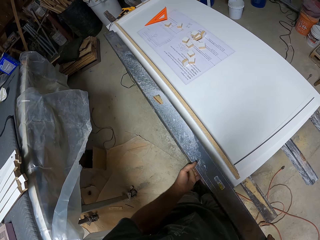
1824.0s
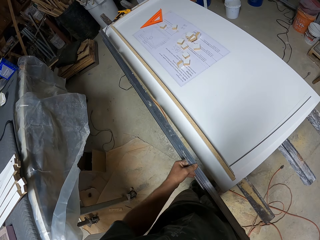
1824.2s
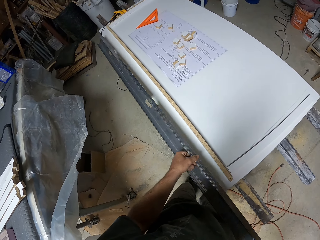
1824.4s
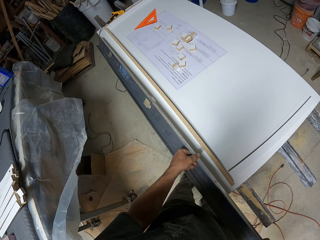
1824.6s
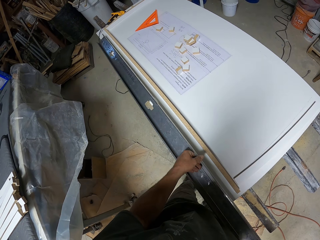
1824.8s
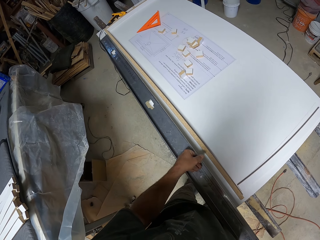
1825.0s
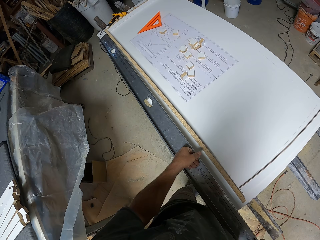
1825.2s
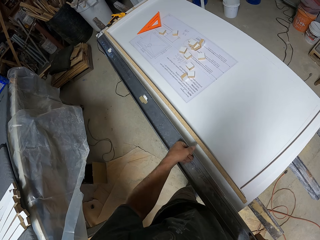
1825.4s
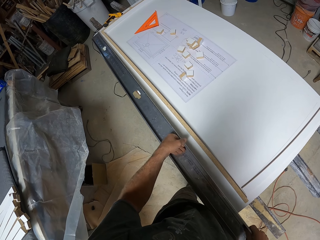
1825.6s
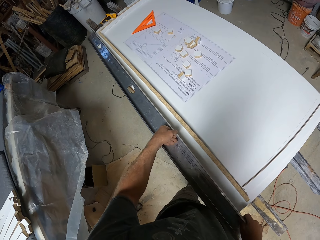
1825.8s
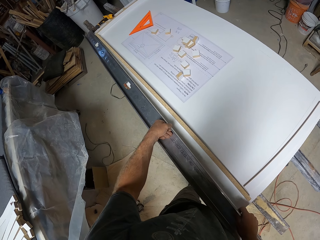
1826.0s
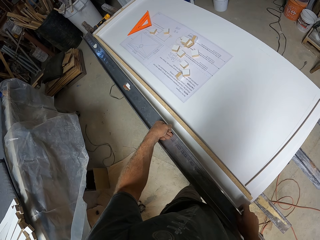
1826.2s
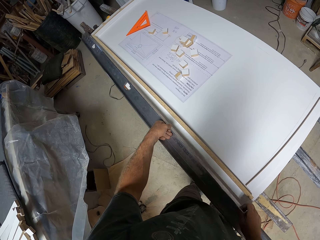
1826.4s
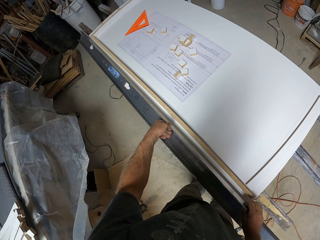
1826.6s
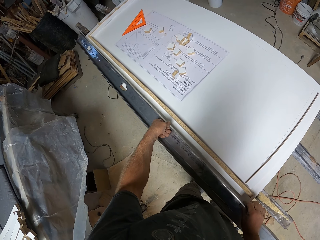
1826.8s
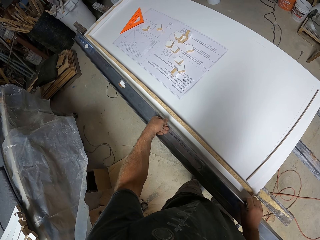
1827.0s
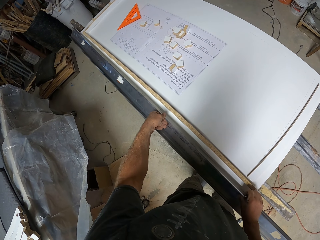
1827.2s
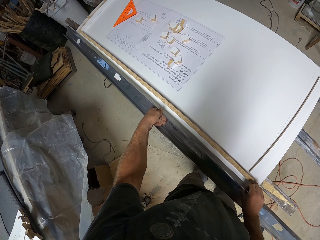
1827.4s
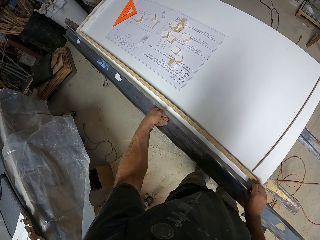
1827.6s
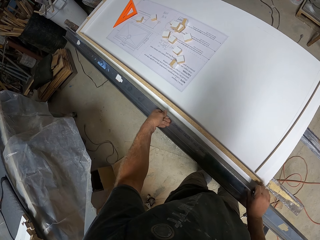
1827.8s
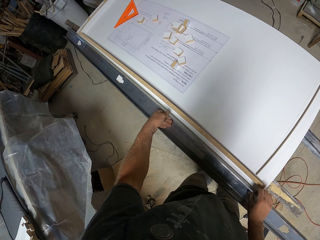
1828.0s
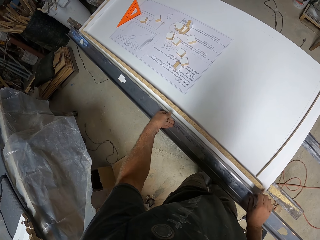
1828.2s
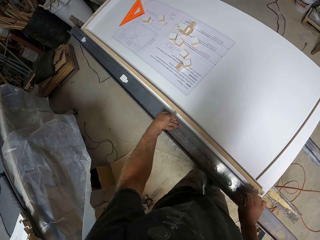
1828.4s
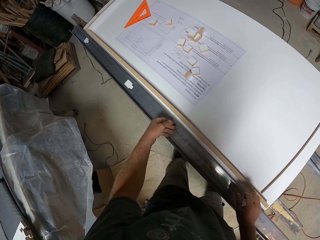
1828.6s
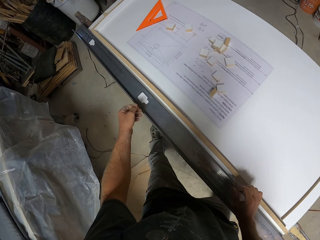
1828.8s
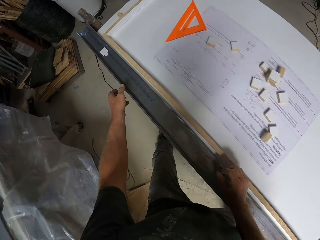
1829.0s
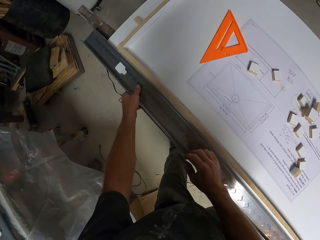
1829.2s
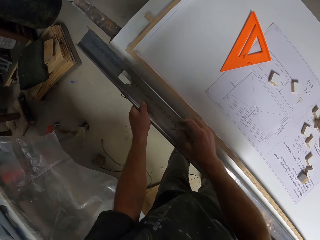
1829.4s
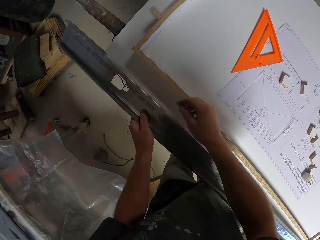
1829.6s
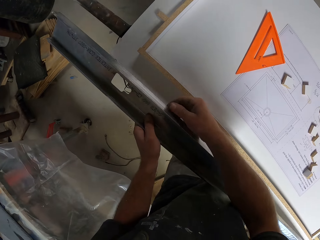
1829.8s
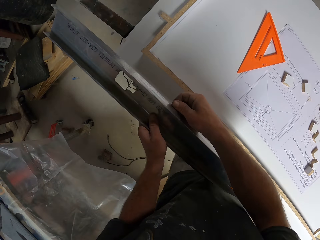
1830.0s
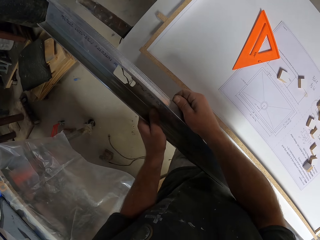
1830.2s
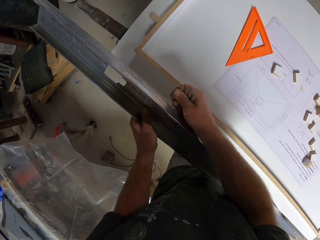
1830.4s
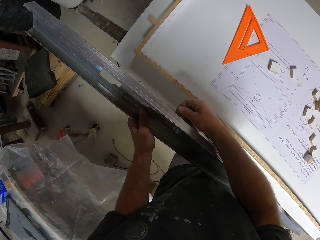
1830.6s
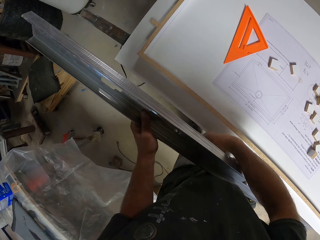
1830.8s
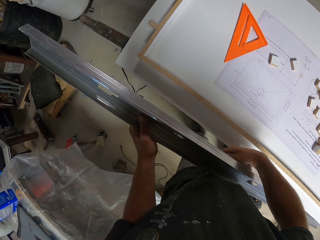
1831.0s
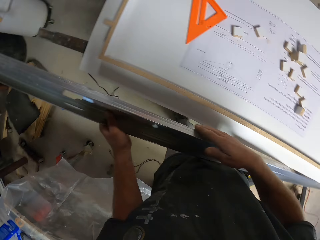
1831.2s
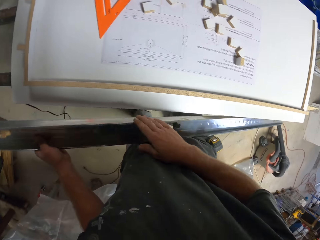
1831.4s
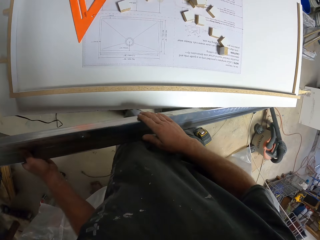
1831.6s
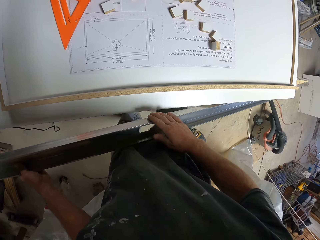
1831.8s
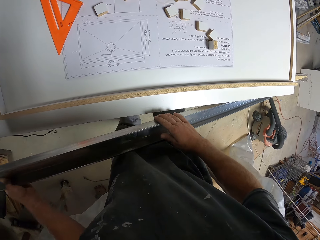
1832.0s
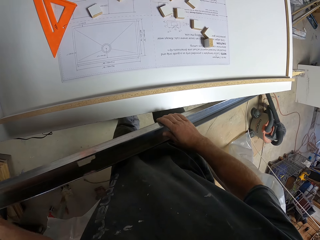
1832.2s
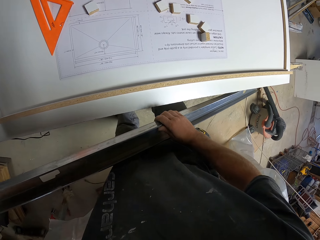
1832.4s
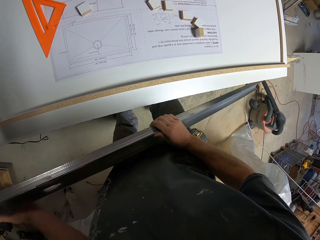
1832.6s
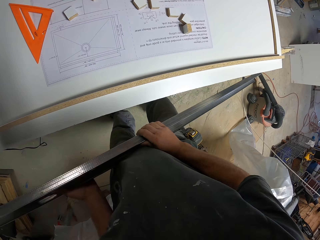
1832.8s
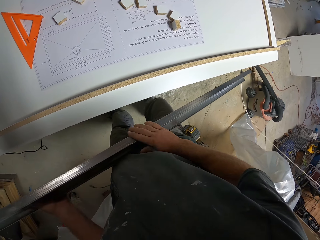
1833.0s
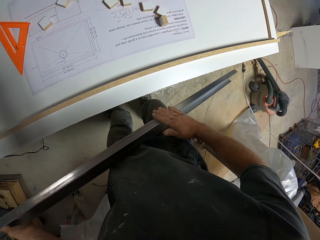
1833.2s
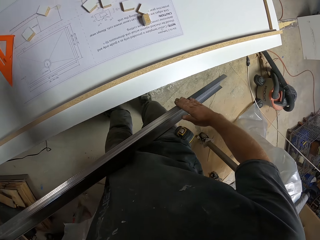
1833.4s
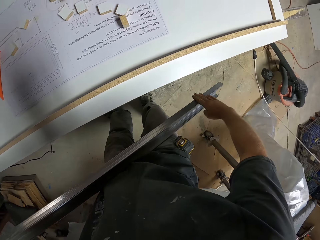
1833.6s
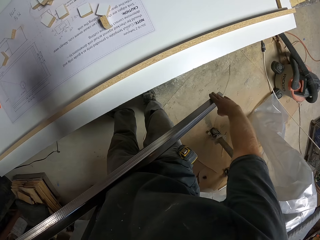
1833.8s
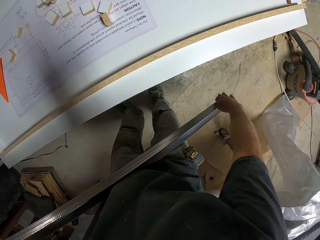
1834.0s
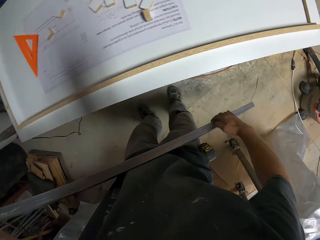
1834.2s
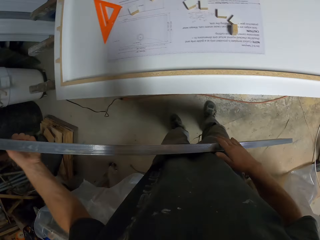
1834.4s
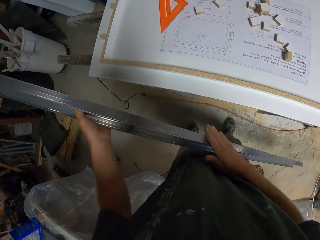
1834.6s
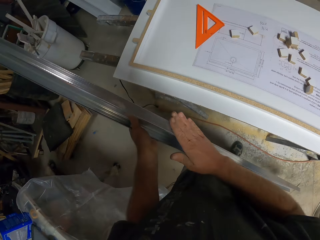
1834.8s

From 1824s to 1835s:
The camera wearer puts the metal bar on the work bench. They turn the steel metal. They place the metal on a board. They touch the steel metal.

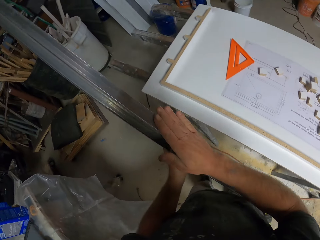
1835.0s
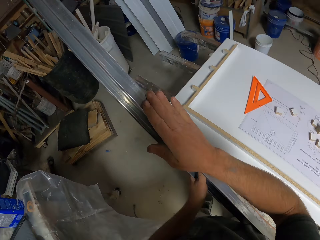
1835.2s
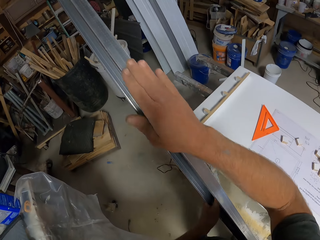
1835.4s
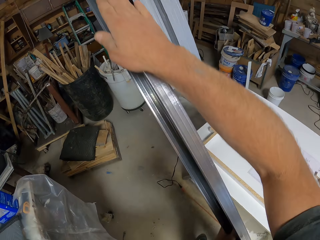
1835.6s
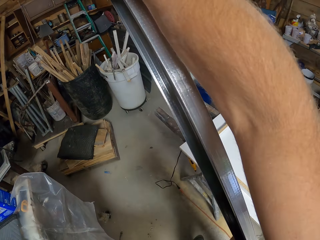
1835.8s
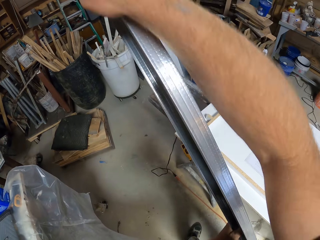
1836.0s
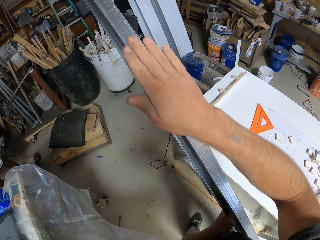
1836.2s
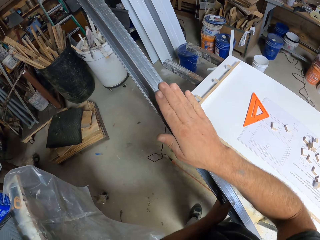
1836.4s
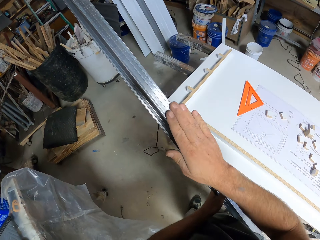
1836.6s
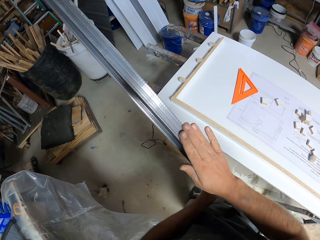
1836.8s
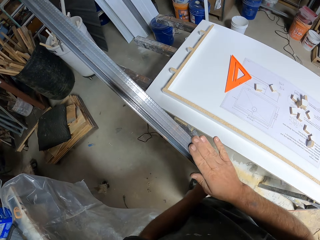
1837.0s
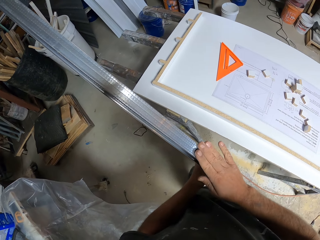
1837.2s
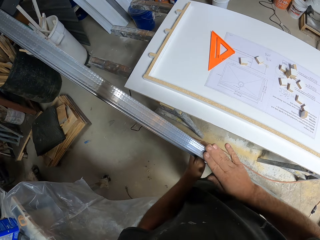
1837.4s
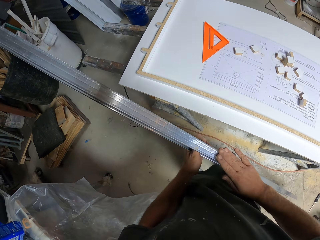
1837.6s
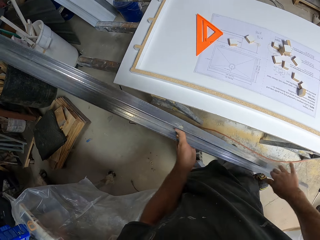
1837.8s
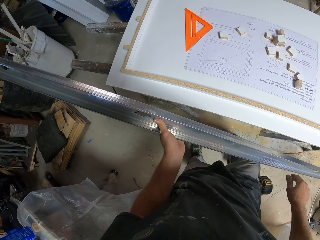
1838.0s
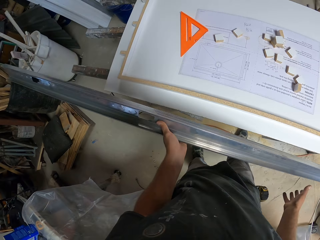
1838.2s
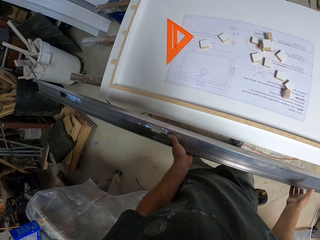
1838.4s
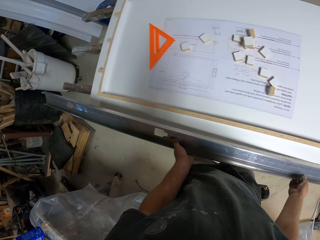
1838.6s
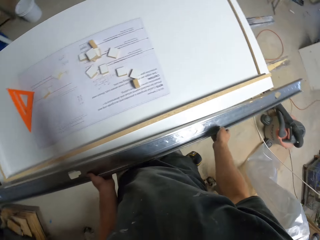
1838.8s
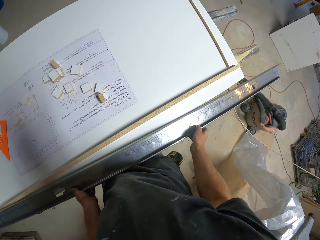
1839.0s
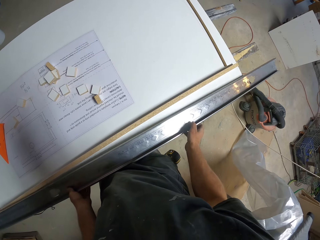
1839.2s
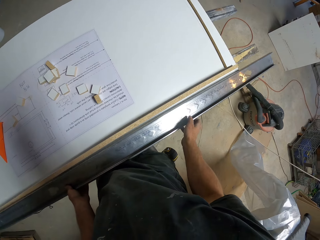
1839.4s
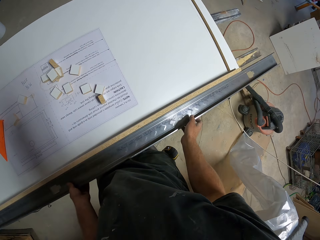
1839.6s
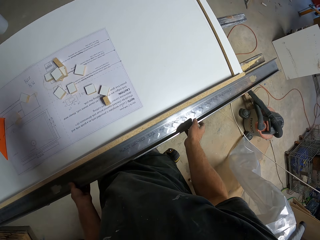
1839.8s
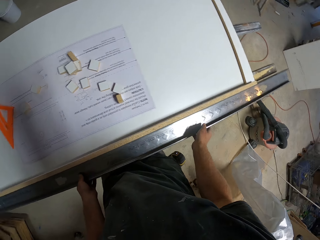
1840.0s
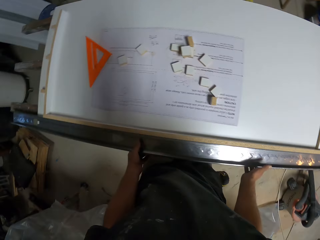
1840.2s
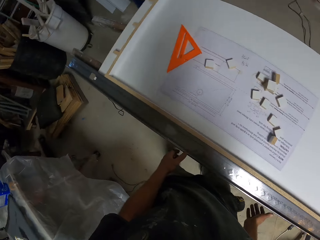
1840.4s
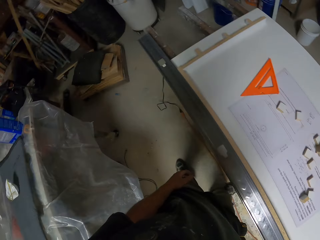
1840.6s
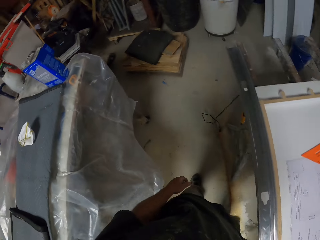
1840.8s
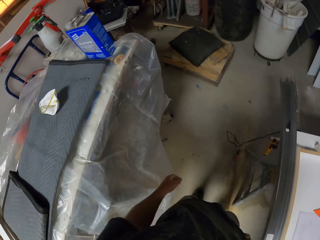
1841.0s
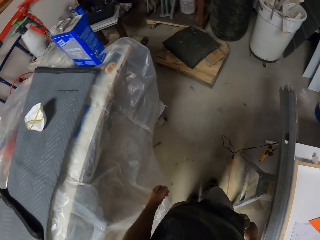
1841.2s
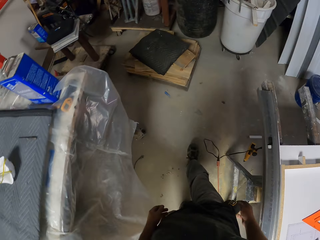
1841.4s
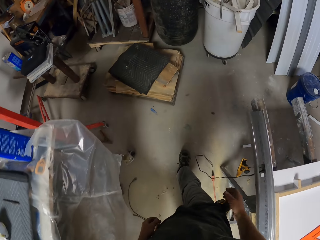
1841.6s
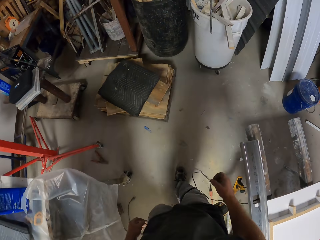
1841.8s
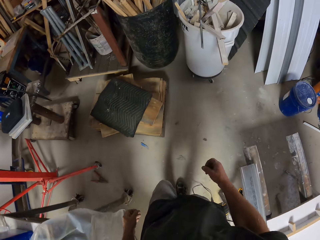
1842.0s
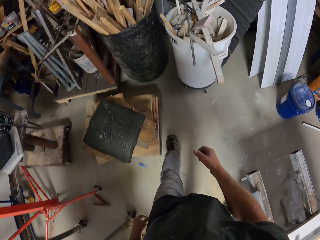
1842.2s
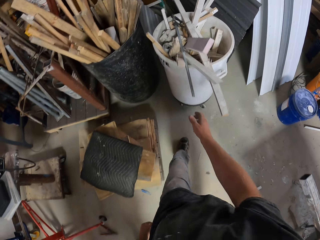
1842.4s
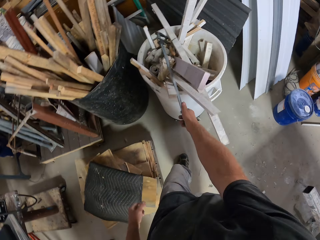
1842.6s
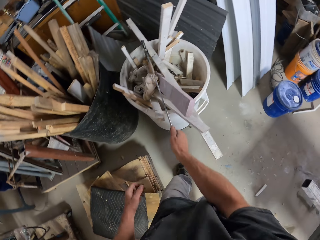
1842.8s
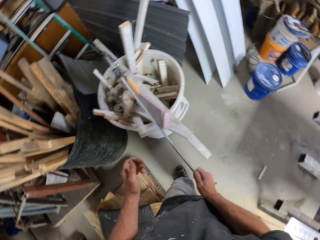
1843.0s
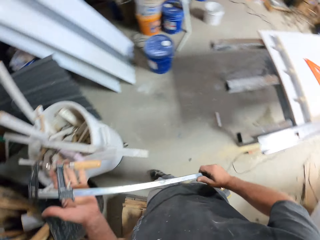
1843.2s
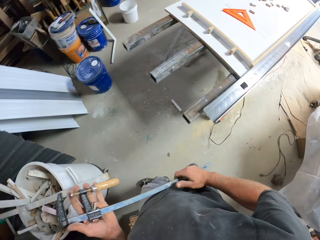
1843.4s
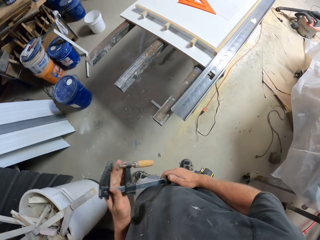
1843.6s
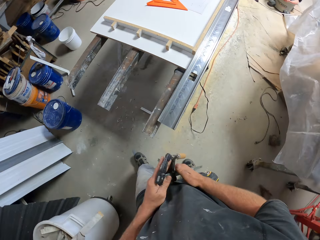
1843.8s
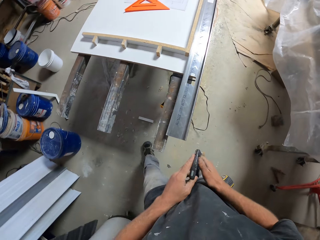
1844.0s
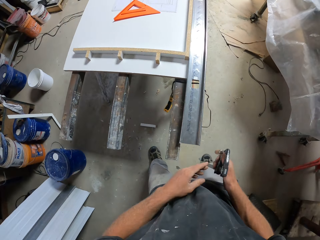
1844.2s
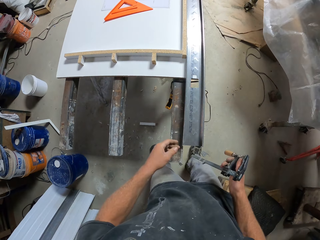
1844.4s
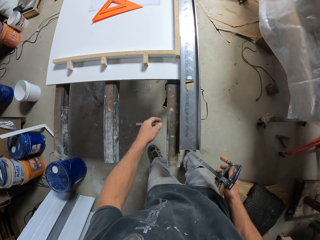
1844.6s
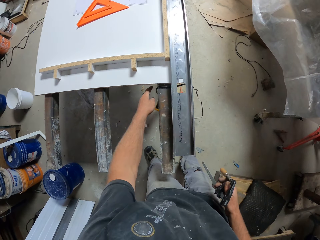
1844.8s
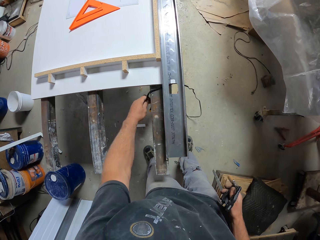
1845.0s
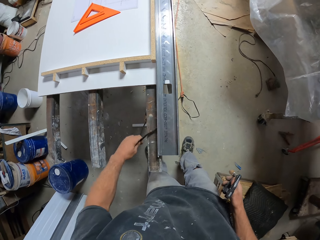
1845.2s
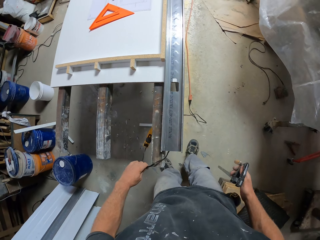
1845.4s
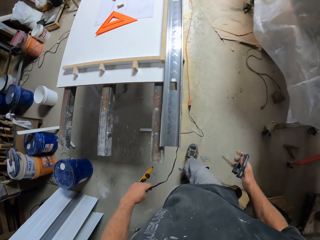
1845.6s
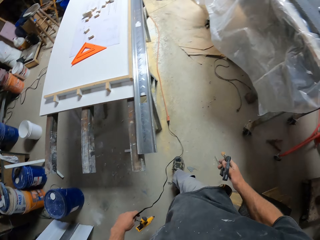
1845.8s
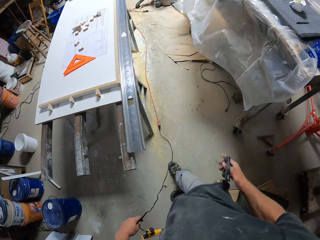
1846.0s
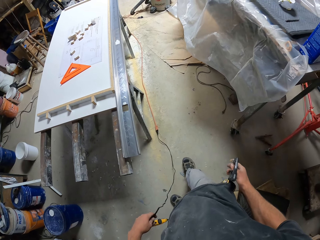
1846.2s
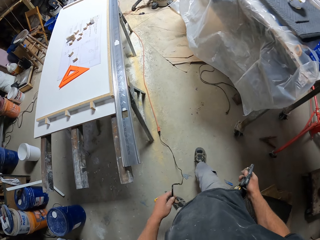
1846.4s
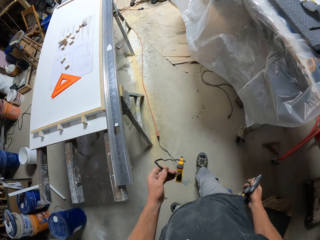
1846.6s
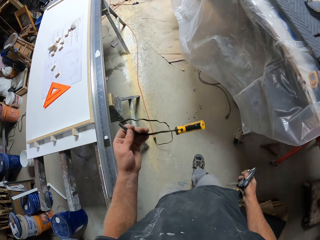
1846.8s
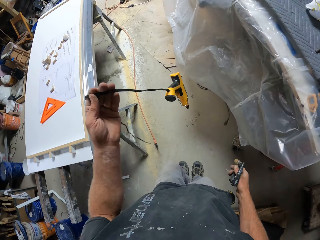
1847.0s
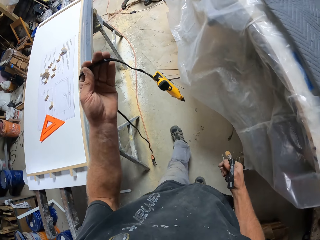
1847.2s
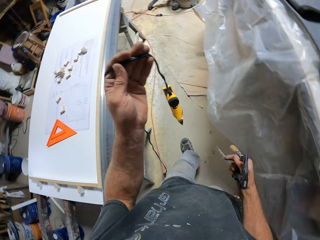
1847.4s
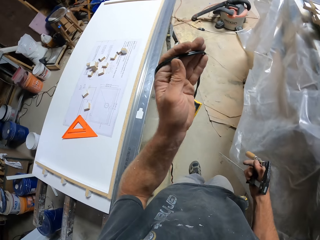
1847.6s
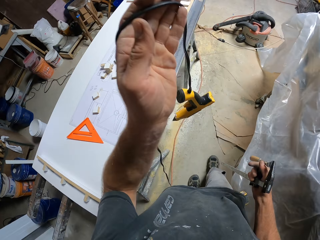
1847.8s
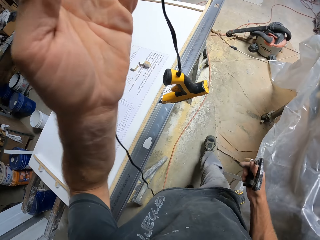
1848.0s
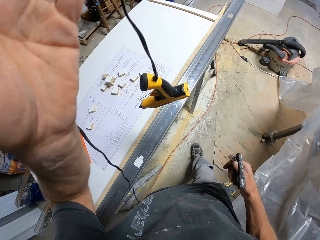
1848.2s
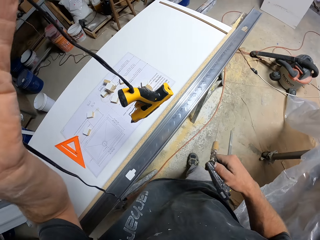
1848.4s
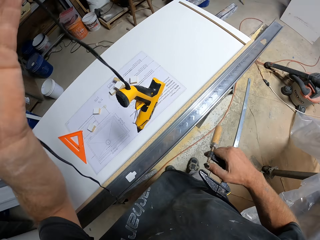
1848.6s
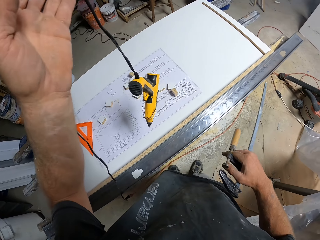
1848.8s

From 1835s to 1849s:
The camera wearer wipes the metal bar. They put the metal bar on the work bench. They walk across the workshop. They pick up the F clamp. They hold something. They pick up a hot glue gun. They walk across the workshop.
